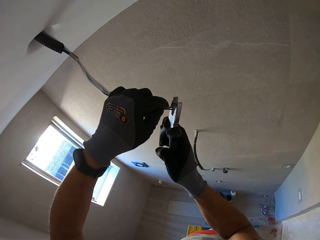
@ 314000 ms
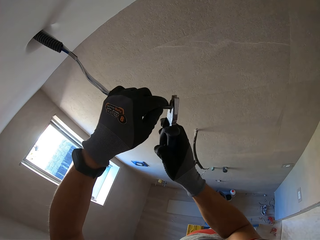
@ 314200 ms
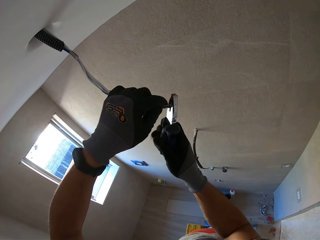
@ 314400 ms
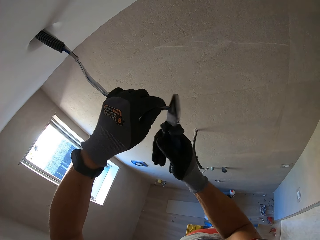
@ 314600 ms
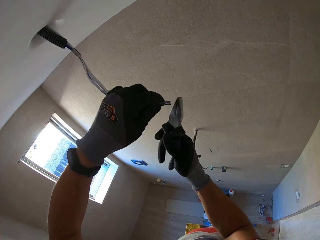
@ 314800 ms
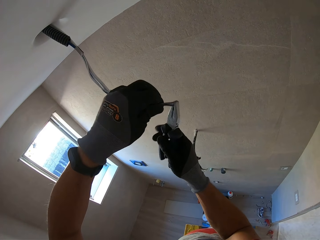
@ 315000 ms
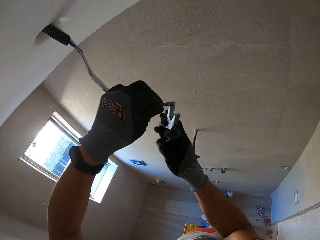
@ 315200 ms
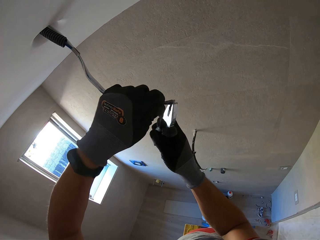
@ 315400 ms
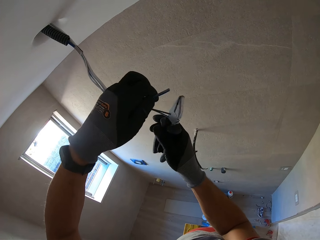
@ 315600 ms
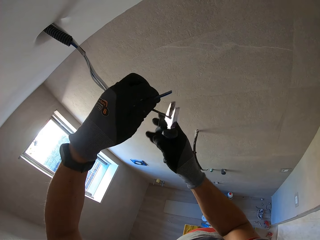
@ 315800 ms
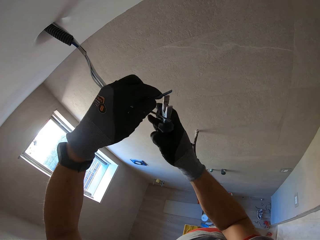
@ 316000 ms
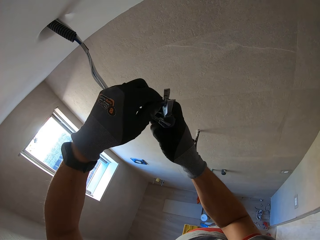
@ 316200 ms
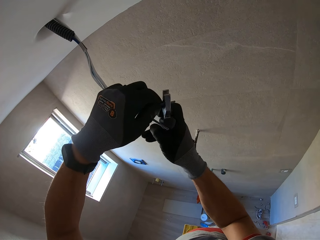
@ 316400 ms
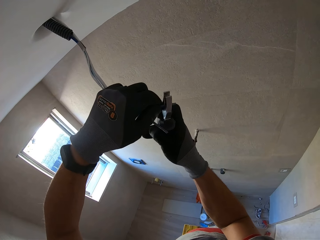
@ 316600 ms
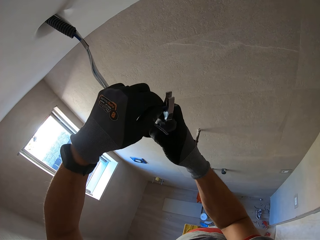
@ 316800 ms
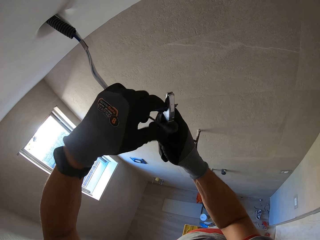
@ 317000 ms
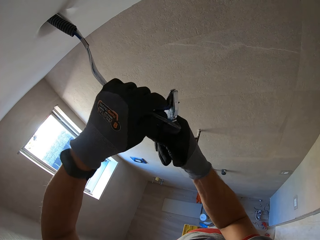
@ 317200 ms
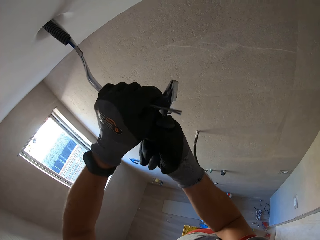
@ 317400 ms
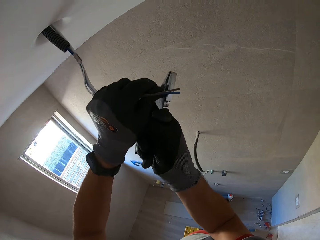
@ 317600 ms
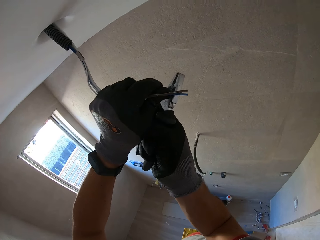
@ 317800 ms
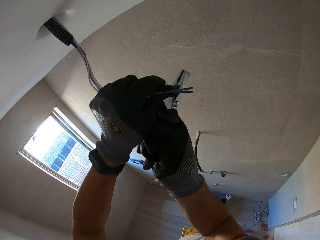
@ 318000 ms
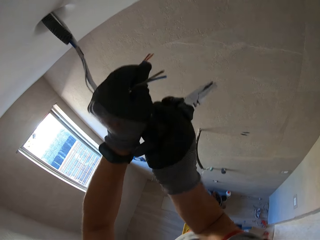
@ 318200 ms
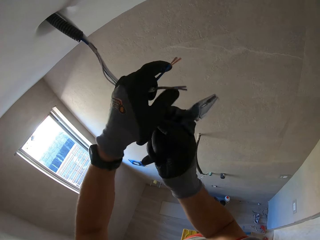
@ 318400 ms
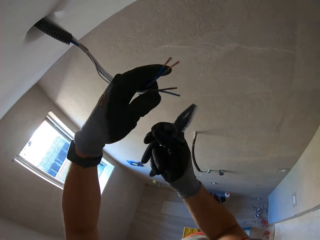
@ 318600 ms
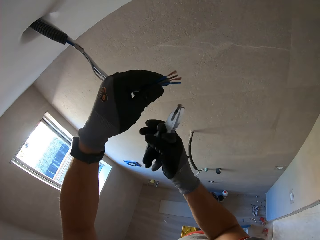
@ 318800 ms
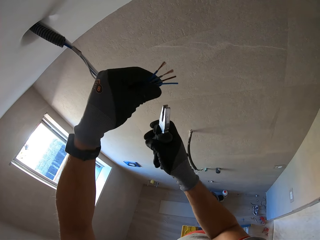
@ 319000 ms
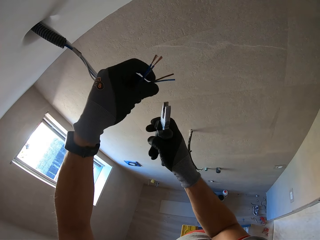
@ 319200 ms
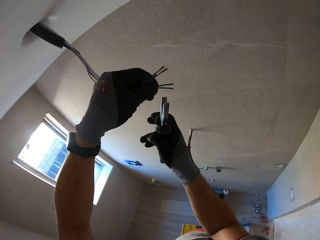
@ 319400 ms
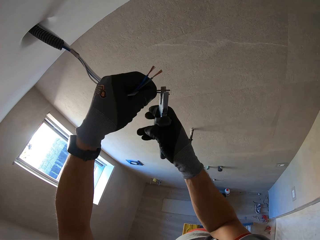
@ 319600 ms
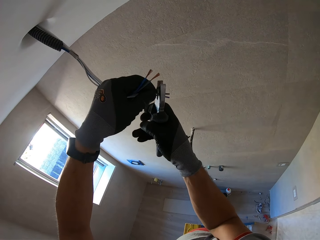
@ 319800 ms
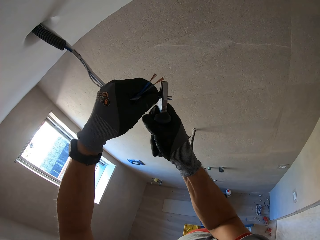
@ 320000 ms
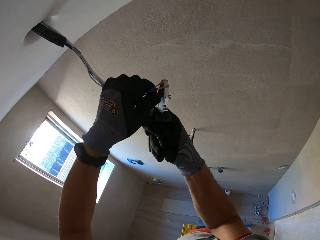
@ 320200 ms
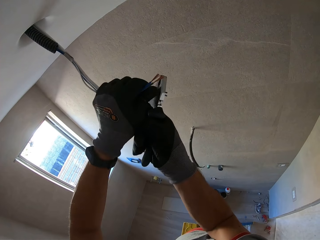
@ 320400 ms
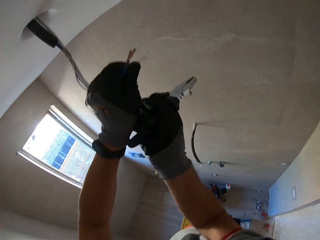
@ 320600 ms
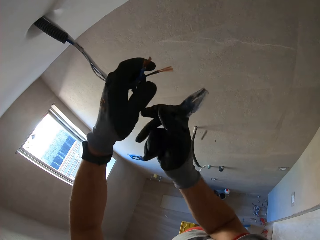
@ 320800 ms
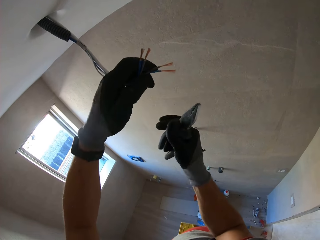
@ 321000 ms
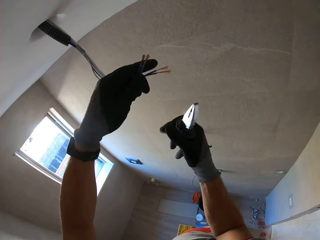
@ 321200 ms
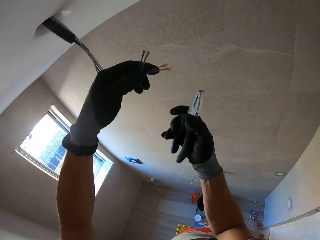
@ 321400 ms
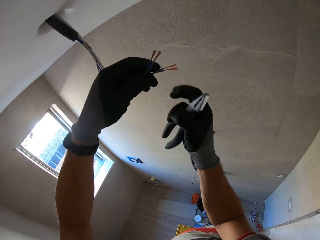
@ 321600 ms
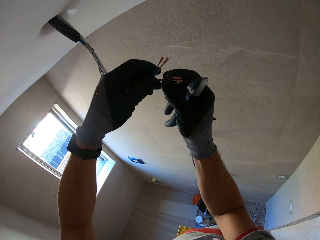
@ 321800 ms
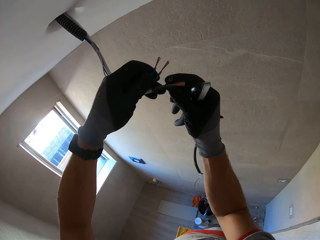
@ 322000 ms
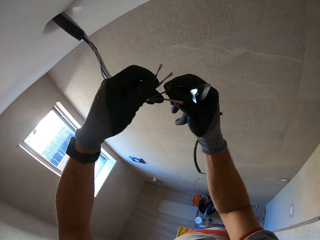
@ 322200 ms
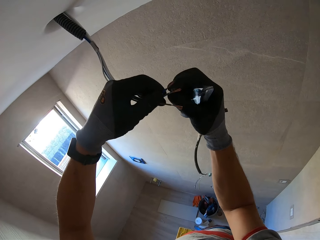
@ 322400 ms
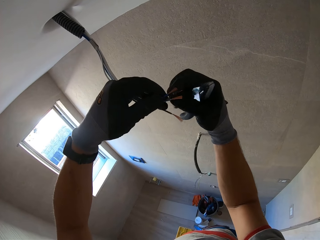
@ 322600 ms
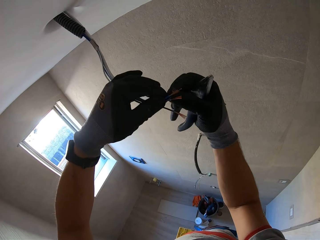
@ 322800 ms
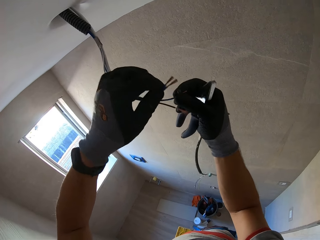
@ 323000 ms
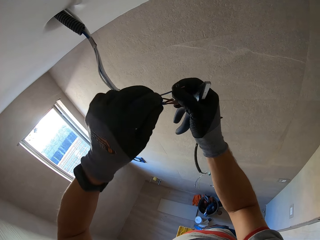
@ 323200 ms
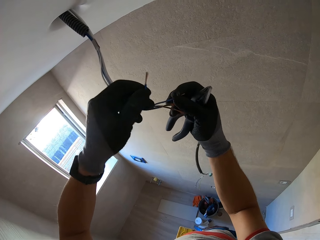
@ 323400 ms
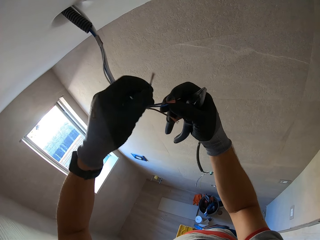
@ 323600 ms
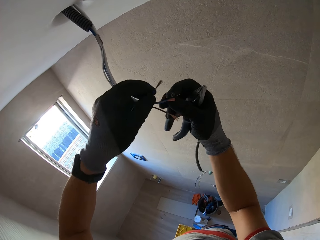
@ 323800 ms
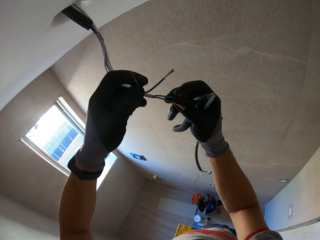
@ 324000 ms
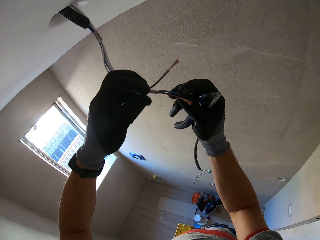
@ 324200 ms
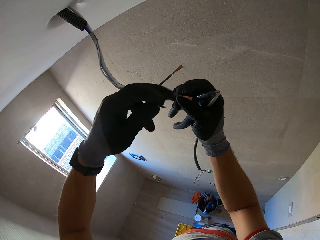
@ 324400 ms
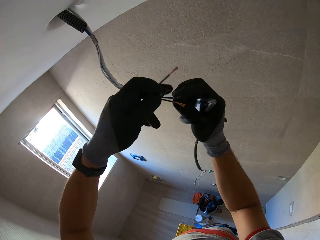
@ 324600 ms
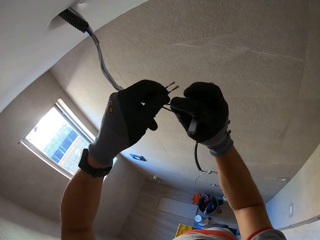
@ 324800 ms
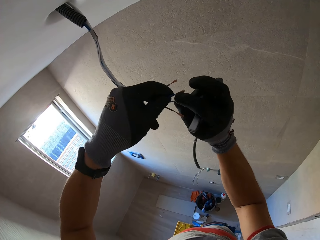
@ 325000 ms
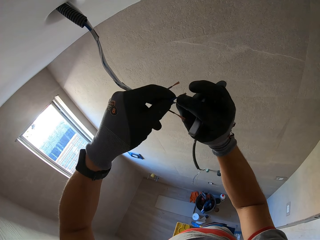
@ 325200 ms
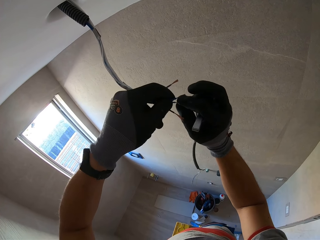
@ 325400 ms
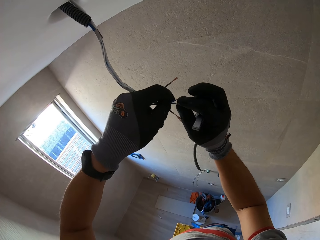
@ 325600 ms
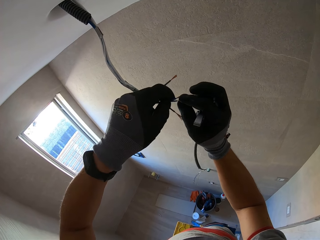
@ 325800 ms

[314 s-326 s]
The camera wearer cuts the wires. They examine the wires.

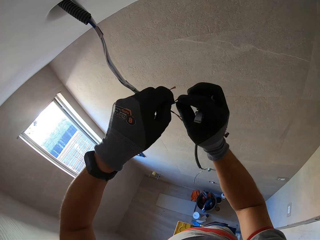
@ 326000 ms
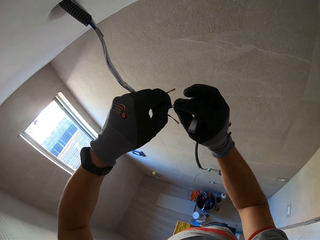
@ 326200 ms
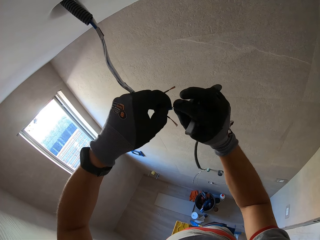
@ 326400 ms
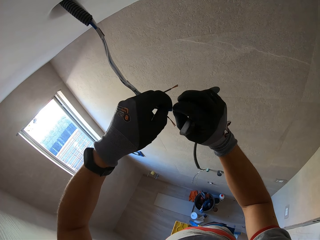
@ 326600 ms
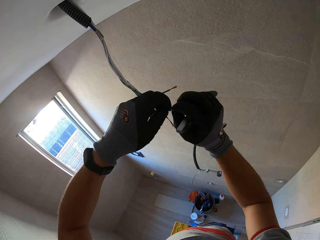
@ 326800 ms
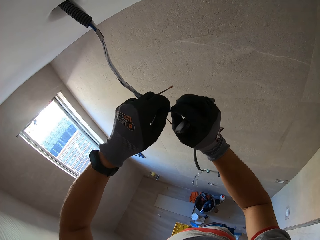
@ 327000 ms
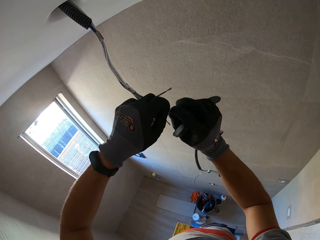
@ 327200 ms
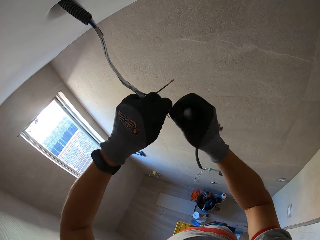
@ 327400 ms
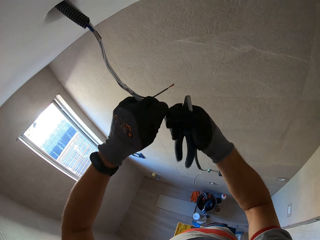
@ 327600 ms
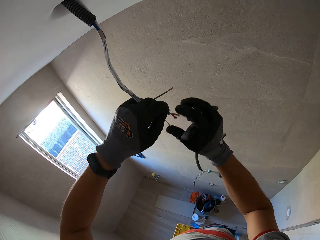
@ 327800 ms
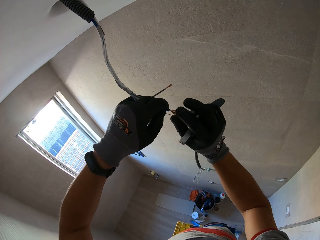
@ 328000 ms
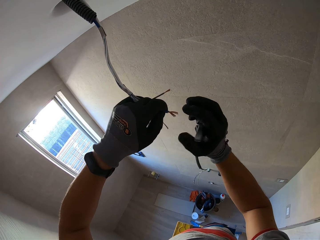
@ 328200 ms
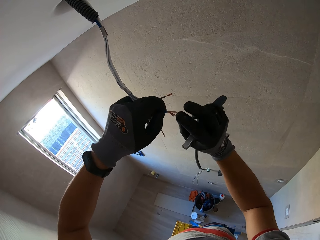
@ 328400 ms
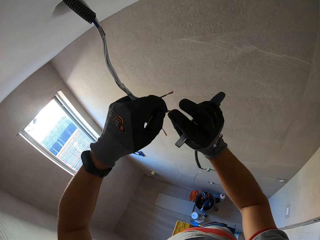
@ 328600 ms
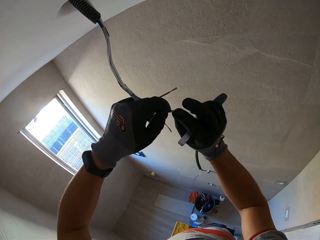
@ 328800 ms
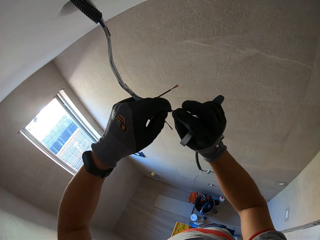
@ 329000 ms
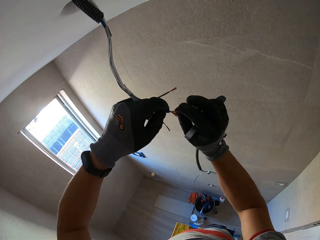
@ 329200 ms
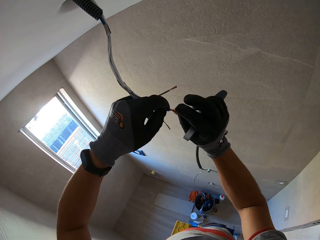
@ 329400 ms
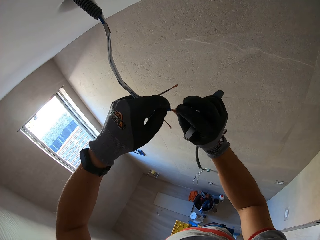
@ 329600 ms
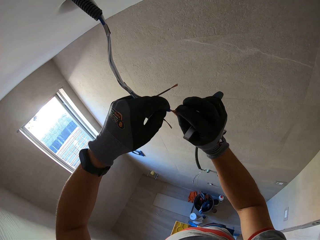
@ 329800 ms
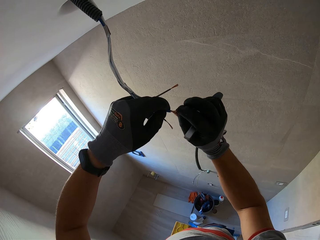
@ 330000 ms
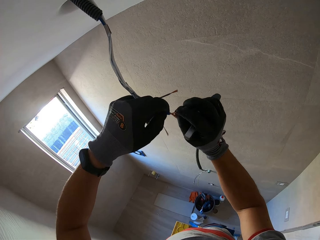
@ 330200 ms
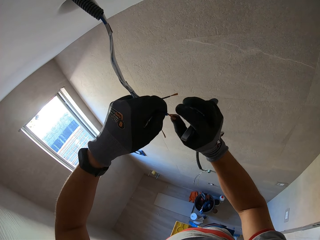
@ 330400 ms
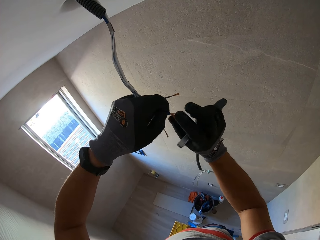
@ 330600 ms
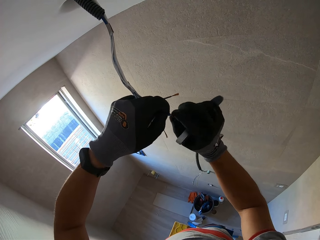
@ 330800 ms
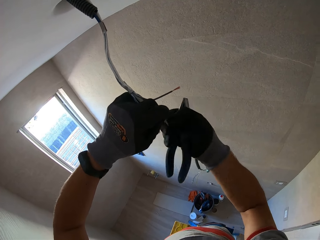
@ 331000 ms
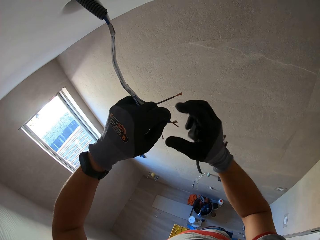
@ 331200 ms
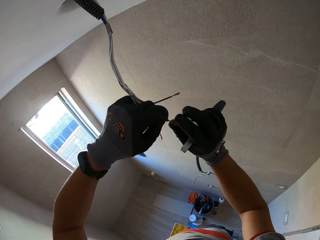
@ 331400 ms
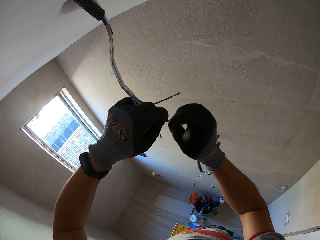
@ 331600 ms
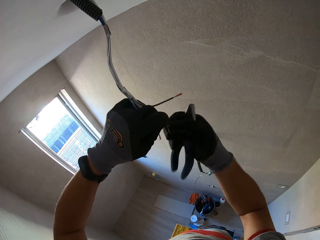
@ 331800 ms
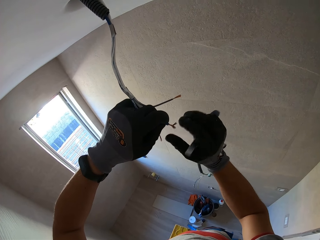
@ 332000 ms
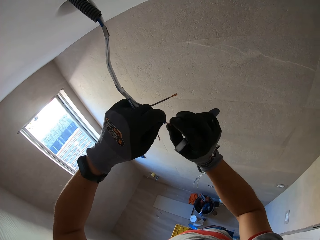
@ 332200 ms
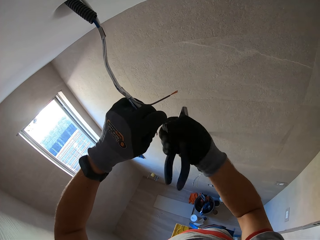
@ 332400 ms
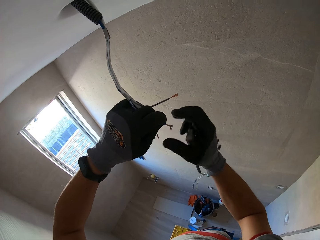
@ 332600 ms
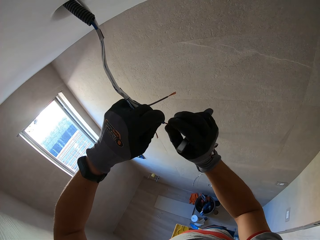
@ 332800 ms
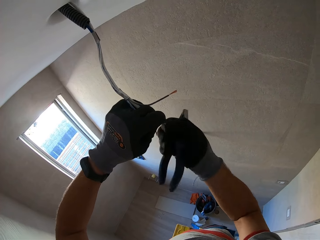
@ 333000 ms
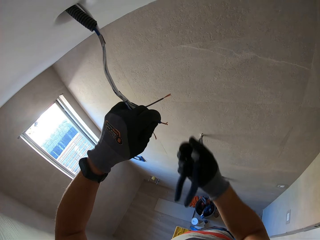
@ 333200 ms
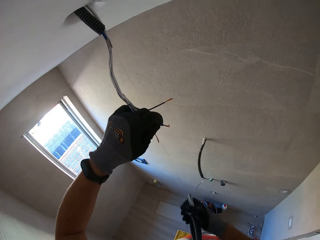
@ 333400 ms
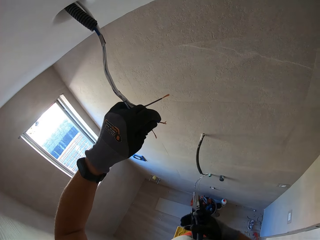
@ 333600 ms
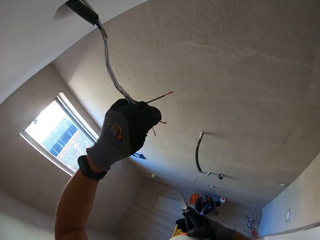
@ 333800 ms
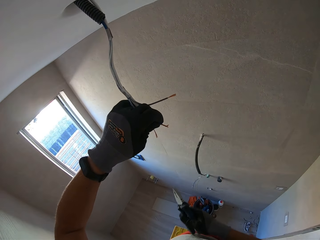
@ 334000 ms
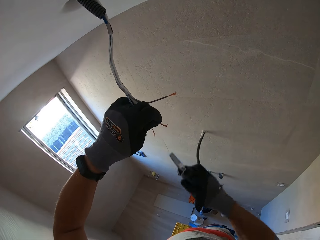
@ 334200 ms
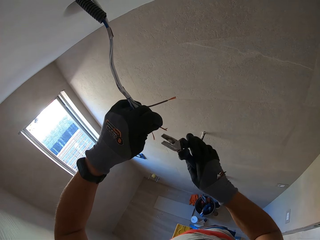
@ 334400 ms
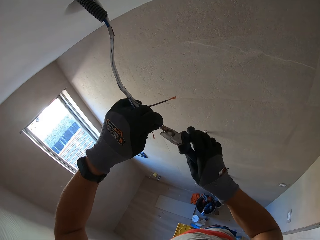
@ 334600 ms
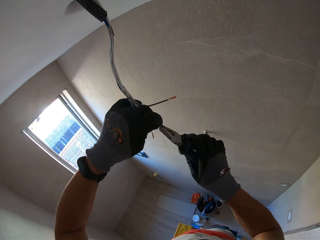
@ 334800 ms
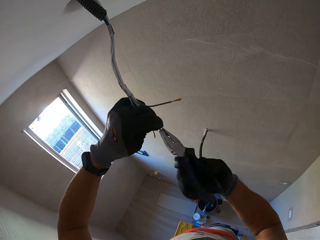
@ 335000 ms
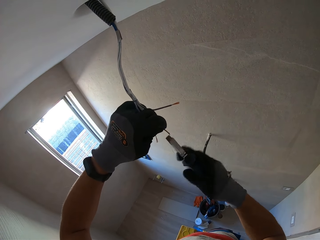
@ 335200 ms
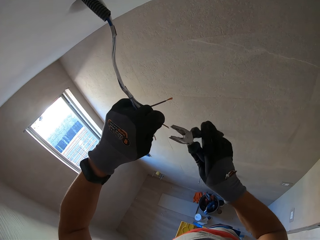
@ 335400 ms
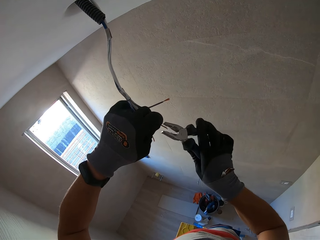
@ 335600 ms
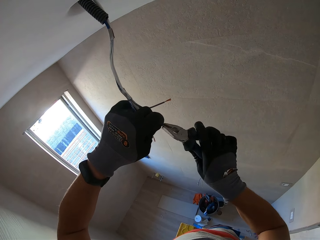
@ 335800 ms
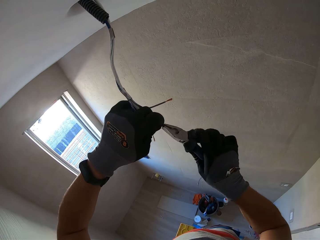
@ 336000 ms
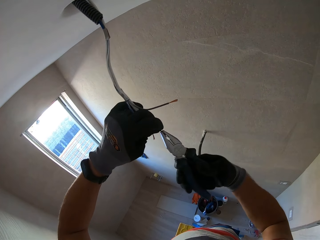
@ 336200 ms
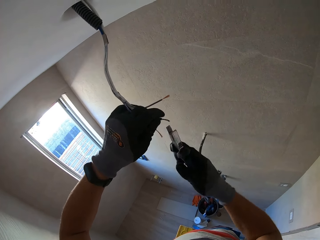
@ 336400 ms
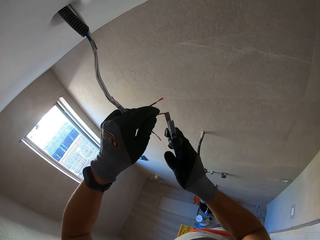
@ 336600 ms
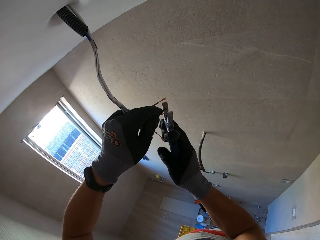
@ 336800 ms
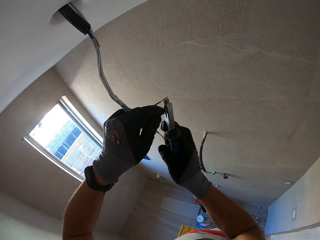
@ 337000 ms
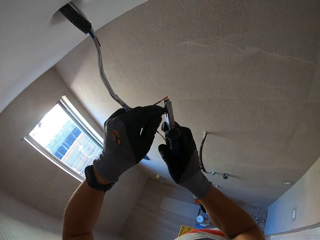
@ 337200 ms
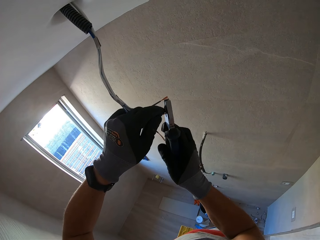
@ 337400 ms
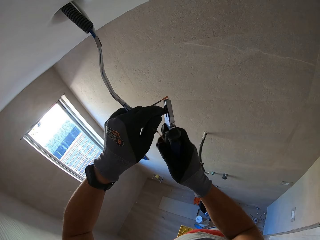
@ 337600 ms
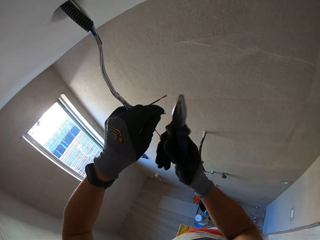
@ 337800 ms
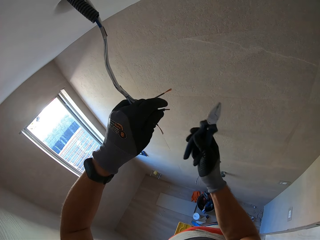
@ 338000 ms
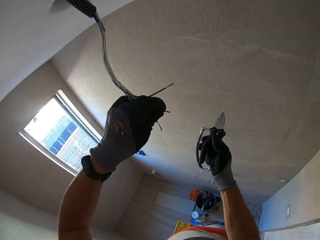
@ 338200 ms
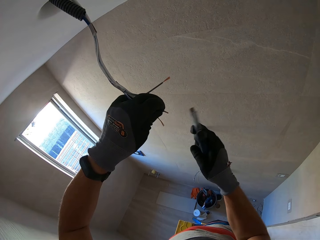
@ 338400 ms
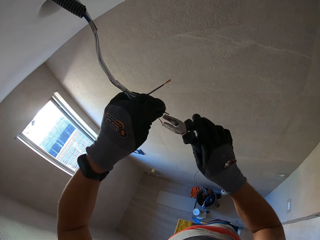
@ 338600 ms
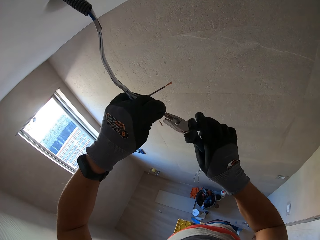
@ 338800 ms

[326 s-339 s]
The camera wearer connects two wires. They roll the wires. They roll the wires again. They connect the wire with the pliers.
